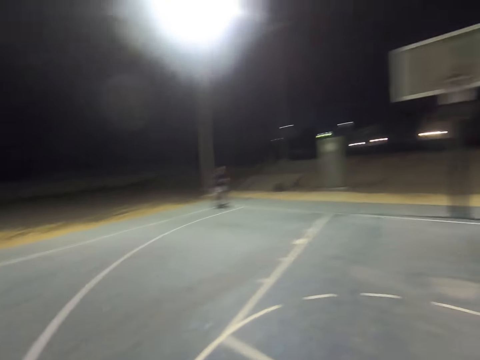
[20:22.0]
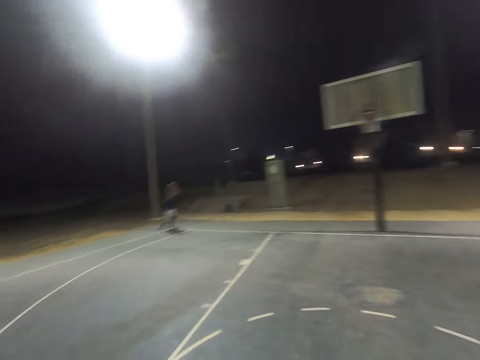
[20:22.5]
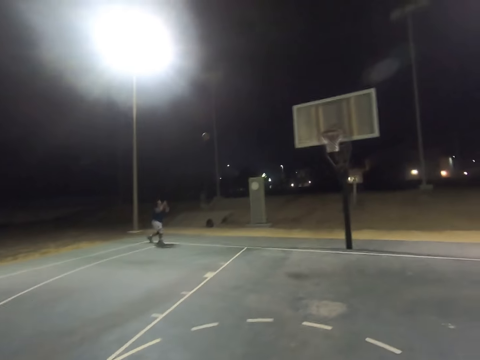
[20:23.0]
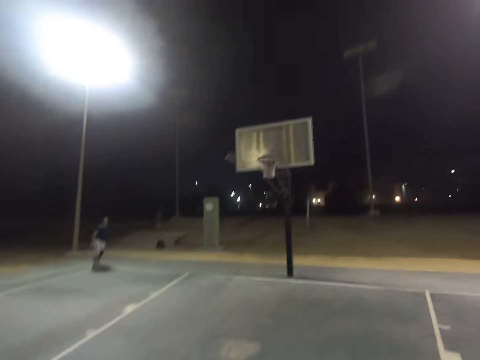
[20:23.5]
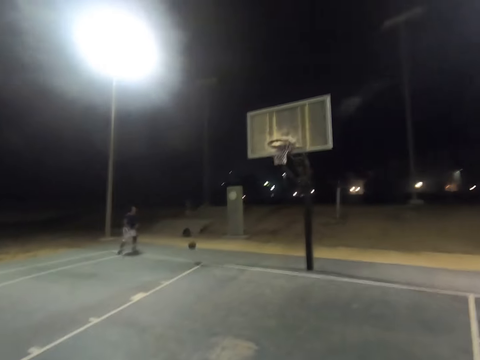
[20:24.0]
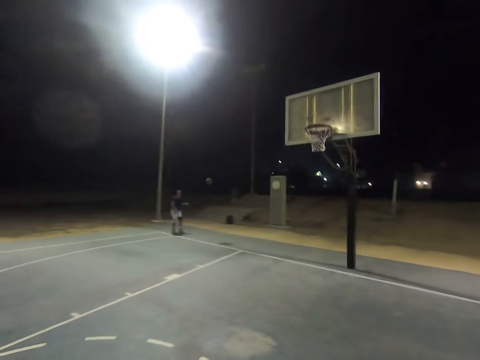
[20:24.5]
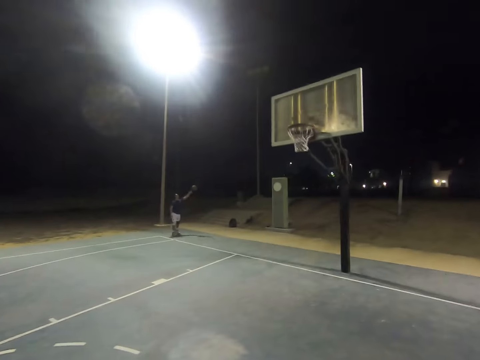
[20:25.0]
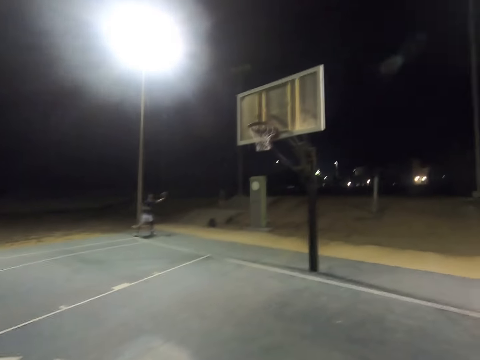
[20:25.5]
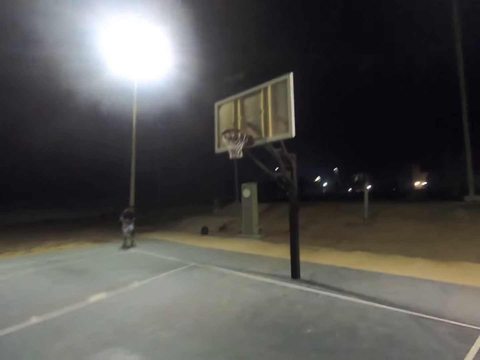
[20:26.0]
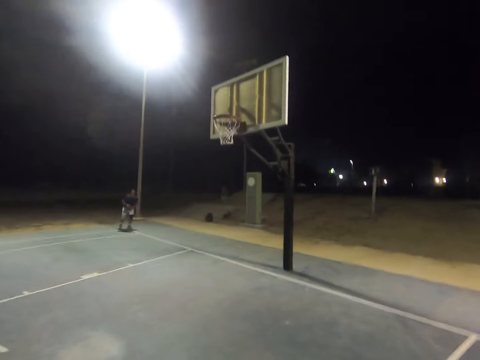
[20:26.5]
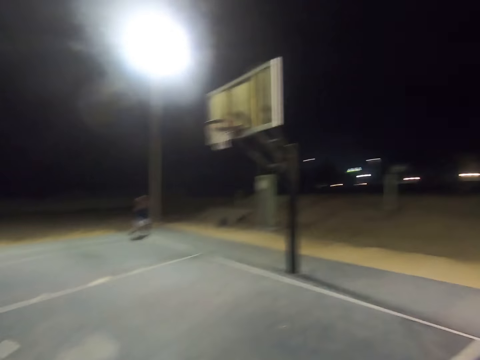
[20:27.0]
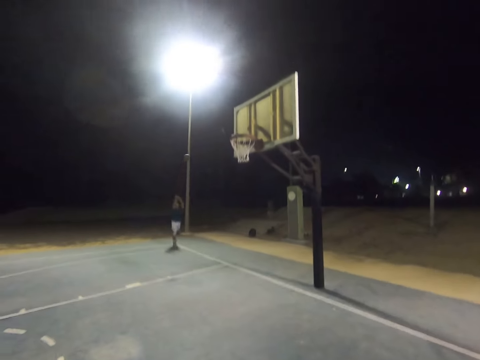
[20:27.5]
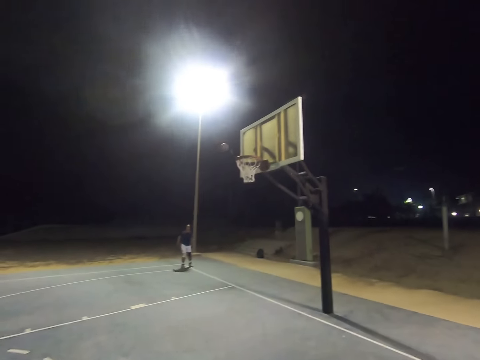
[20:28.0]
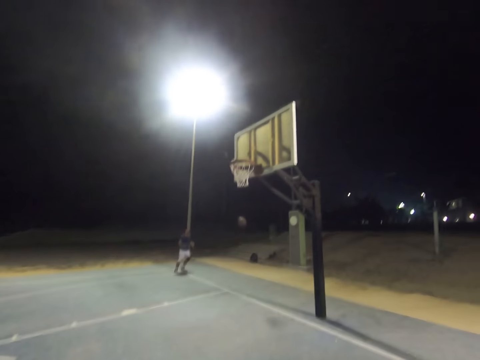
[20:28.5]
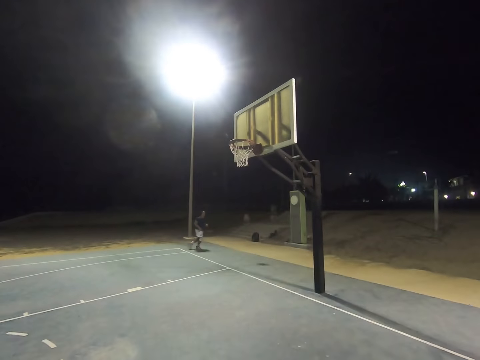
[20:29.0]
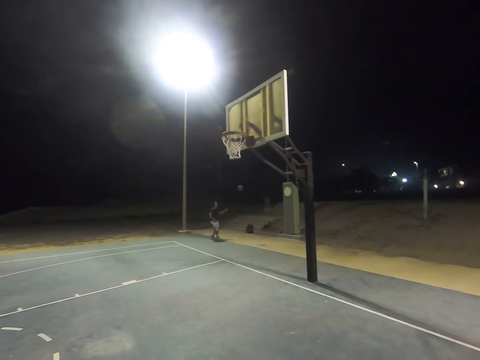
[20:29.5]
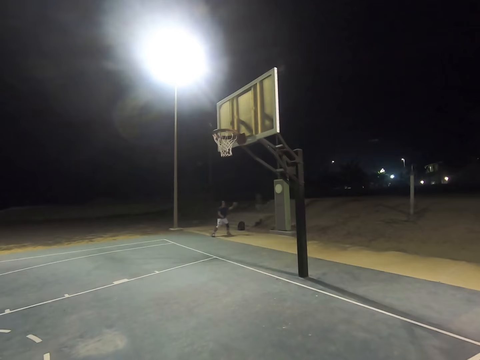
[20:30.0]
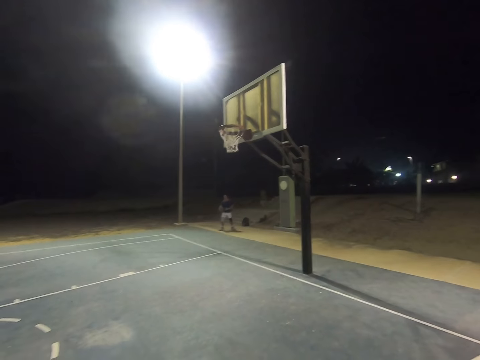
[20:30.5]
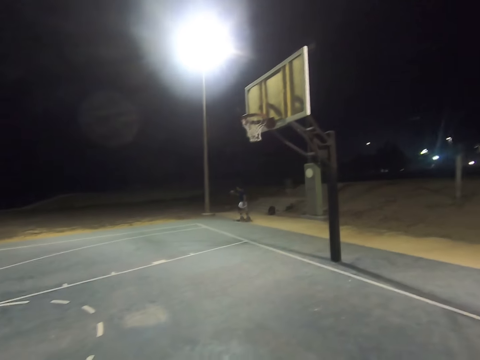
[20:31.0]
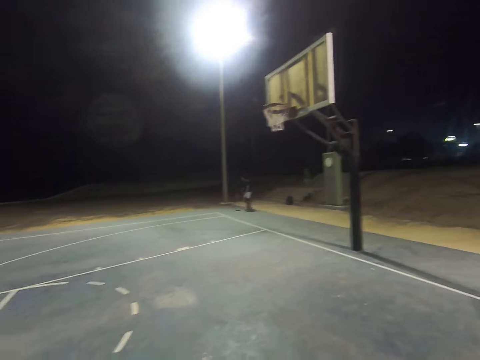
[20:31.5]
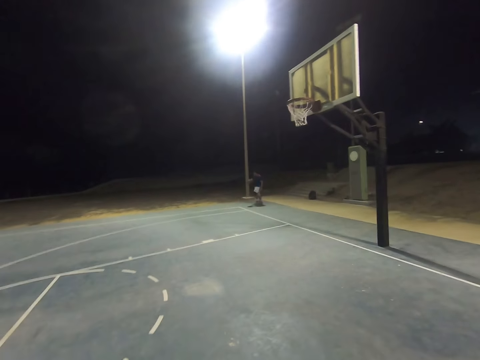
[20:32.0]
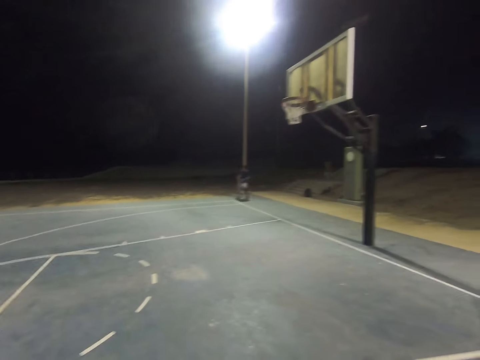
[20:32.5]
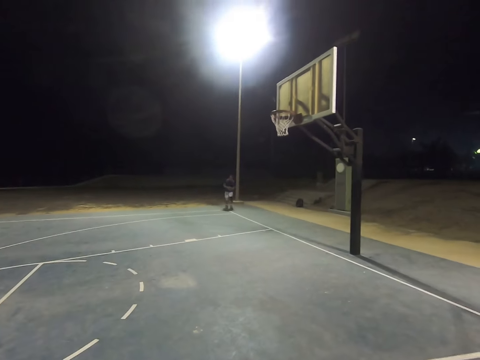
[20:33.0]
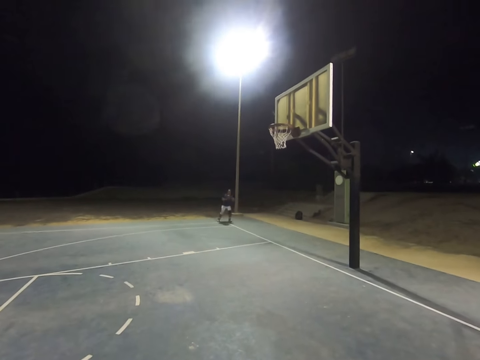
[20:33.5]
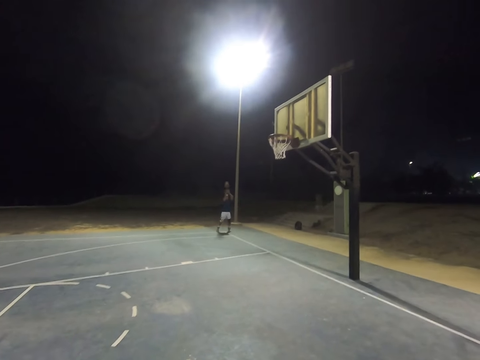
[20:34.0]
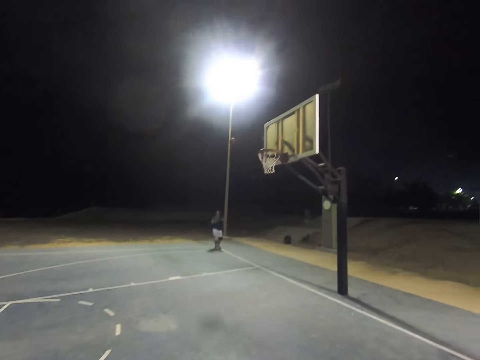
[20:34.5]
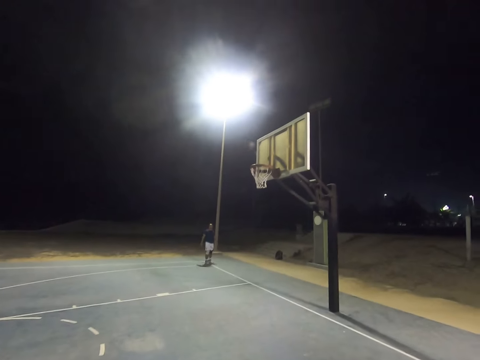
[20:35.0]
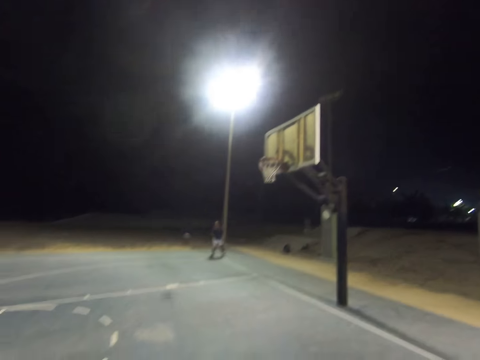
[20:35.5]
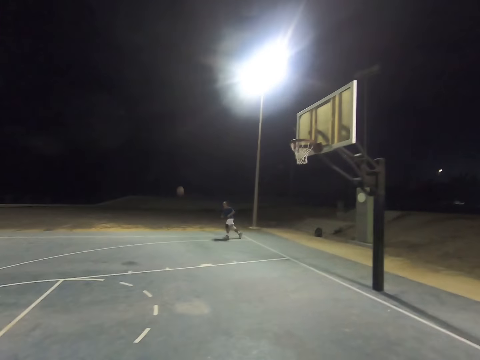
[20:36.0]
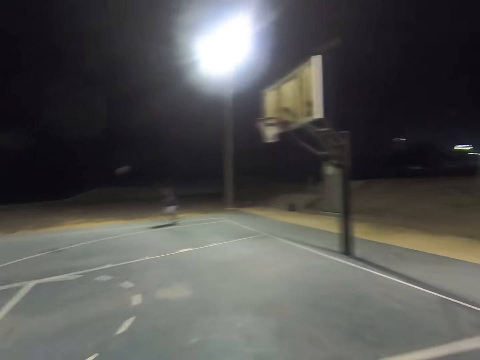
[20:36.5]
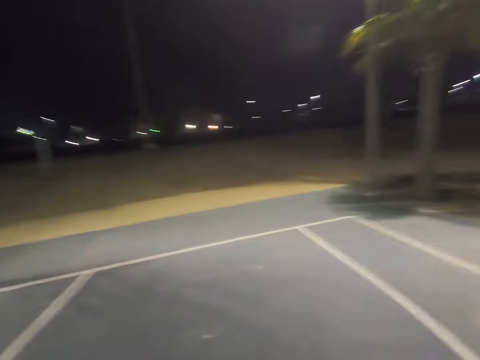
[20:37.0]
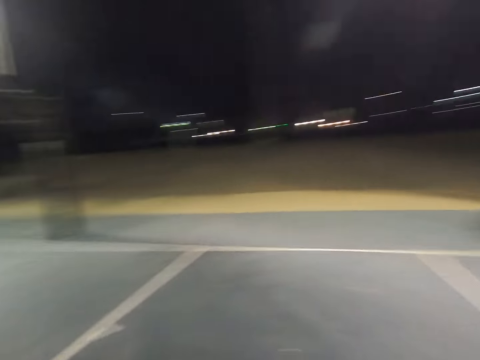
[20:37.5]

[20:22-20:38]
The camera wearer throws the ball to the hoop. A person catches the ball. The camera wearer throws the ball to the hoop. The person catches the ball and throws the ball to the hoop.

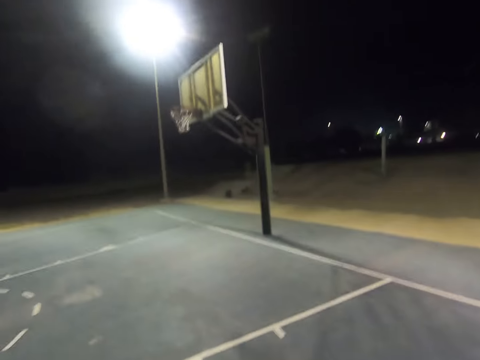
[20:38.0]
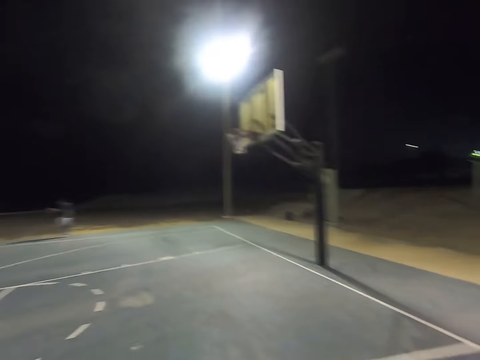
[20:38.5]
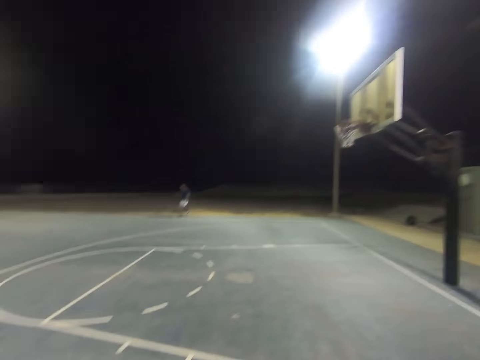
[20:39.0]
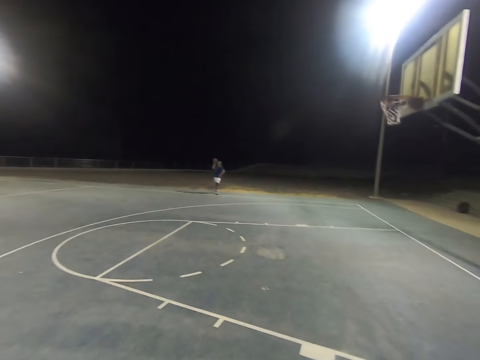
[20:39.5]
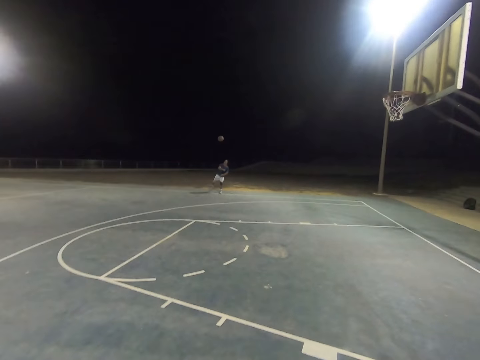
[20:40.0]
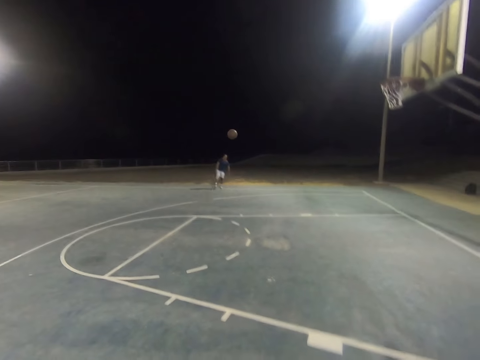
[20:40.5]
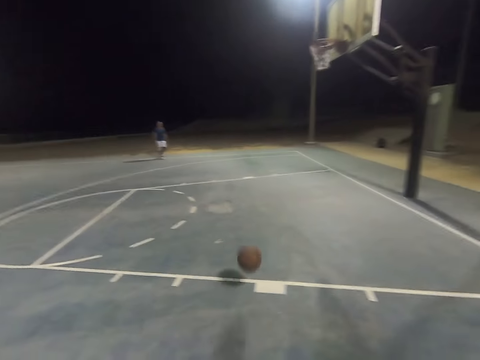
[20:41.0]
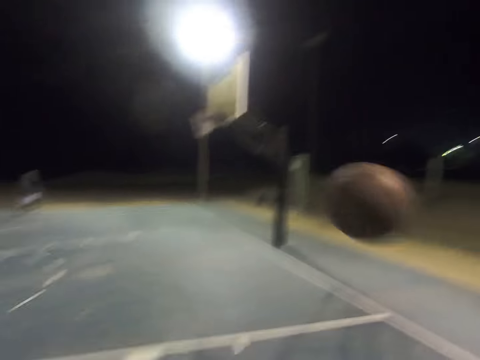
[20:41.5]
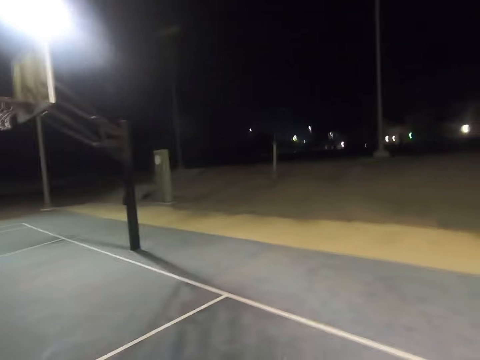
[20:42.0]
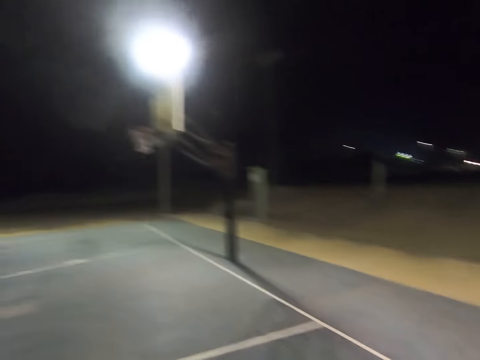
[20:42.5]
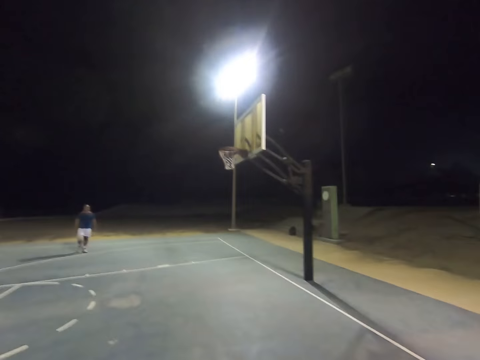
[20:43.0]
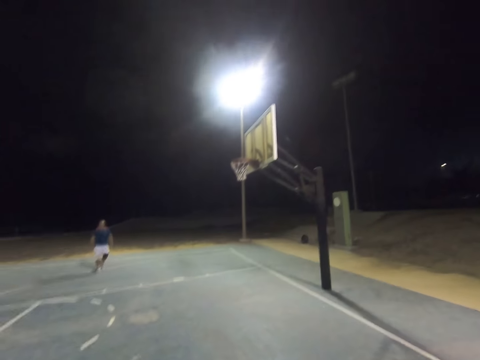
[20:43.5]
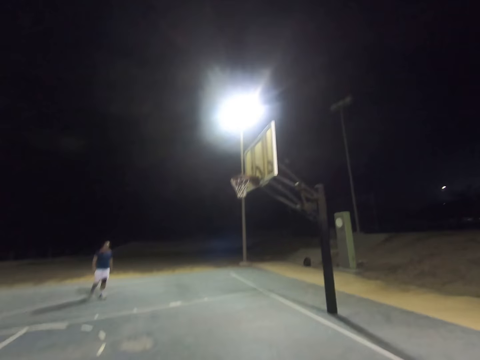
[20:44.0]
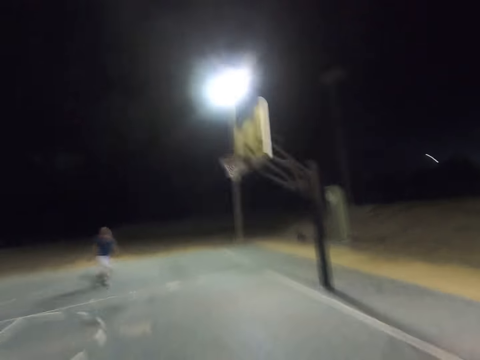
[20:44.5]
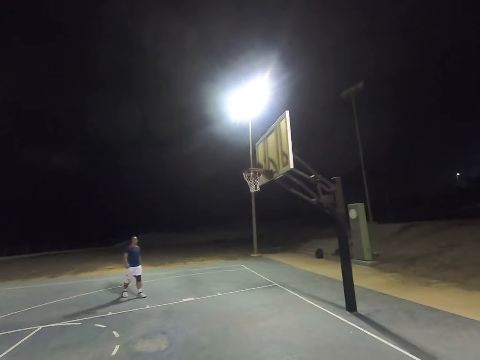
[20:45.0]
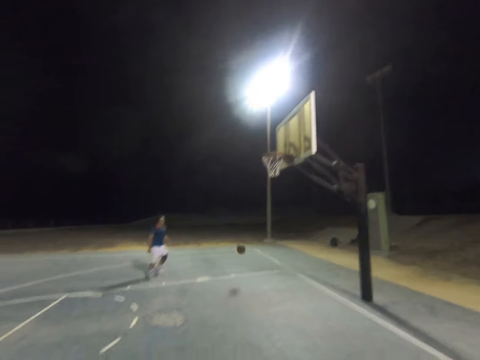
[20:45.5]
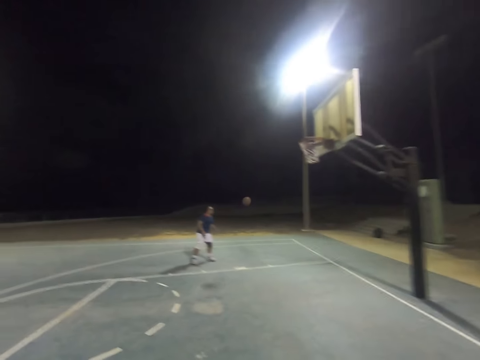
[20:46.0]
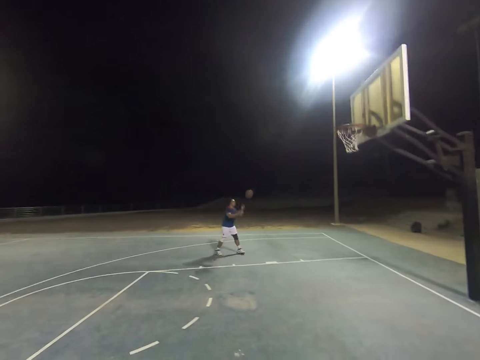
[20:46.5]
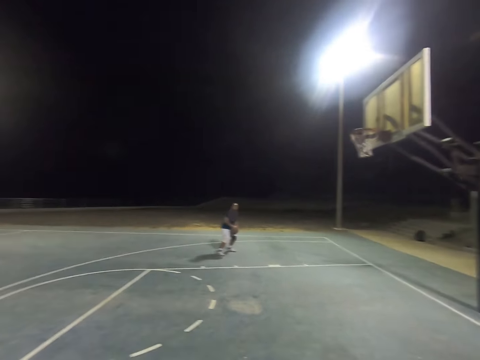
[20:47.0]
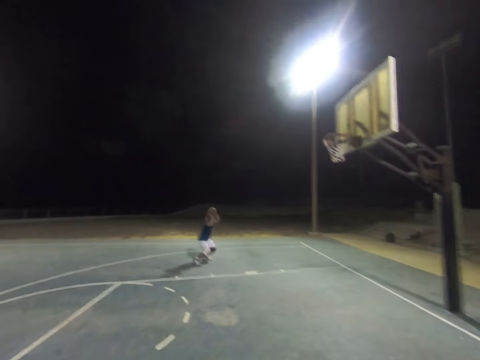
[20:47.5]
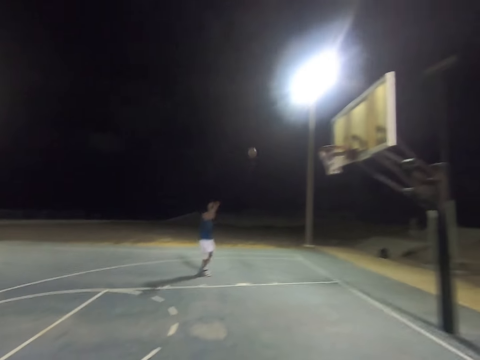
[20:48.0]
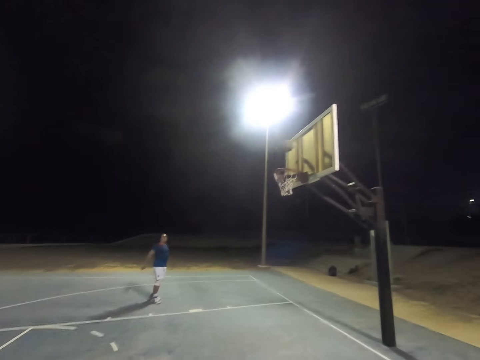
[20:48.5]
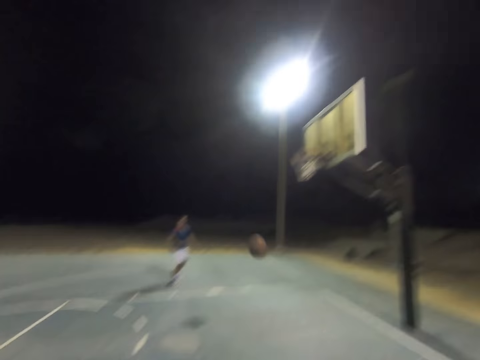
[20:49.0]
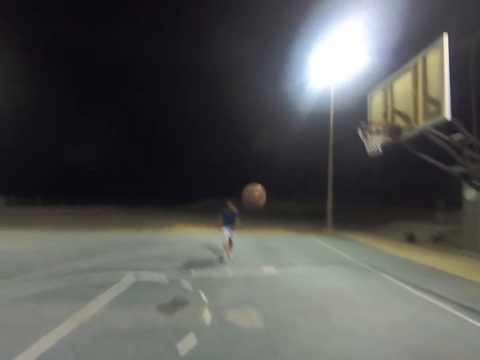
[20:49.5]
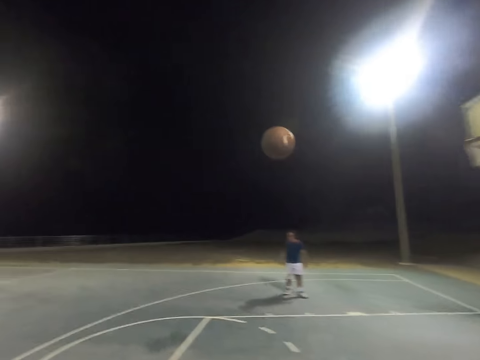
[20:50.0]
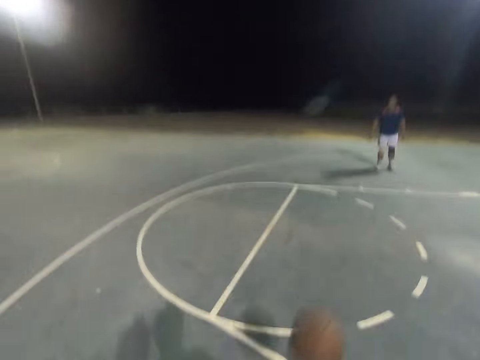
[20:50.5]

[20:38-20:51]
A person throws the ball to the camera wearer. The camera wearer throws the ball to the hoop. The person throws the ball to the hoop.
